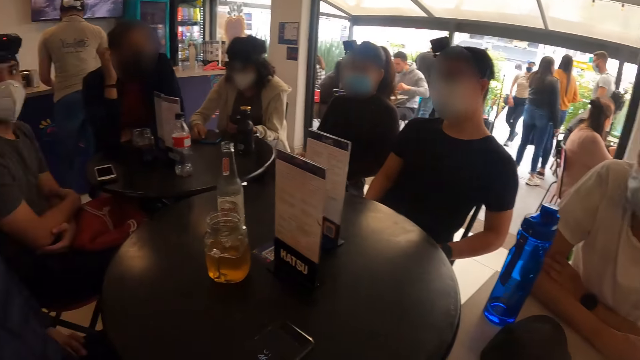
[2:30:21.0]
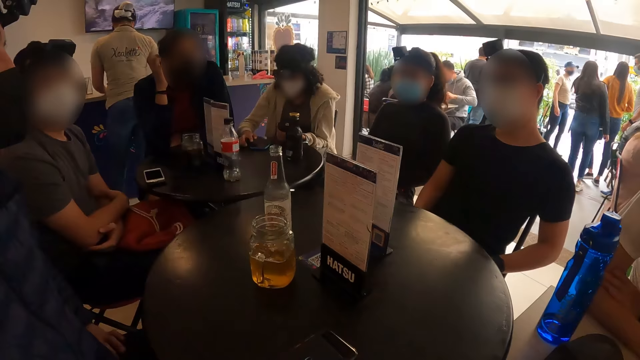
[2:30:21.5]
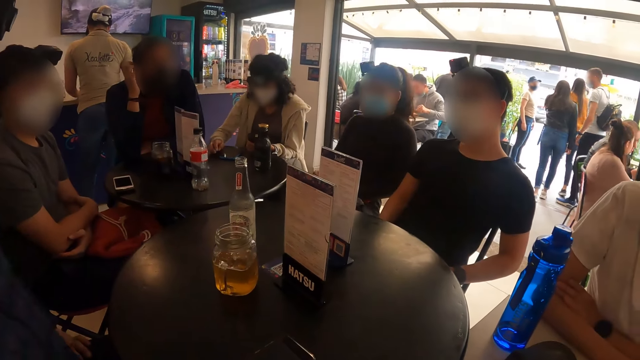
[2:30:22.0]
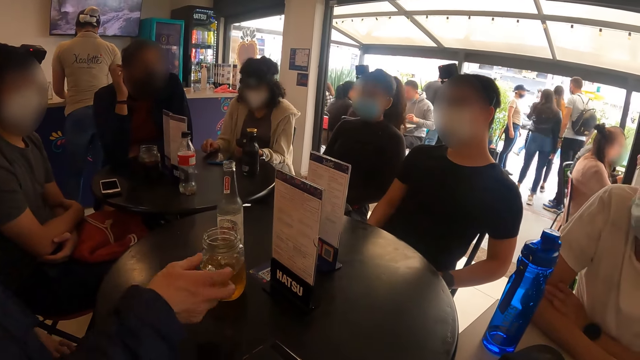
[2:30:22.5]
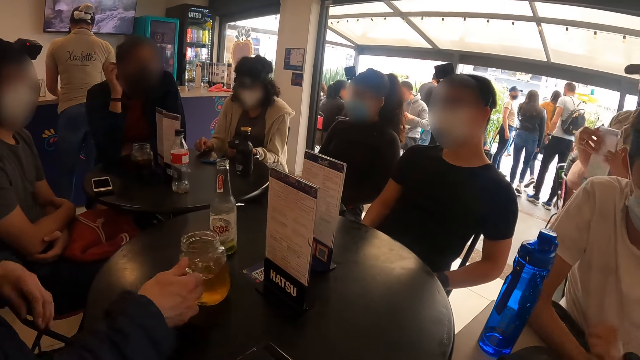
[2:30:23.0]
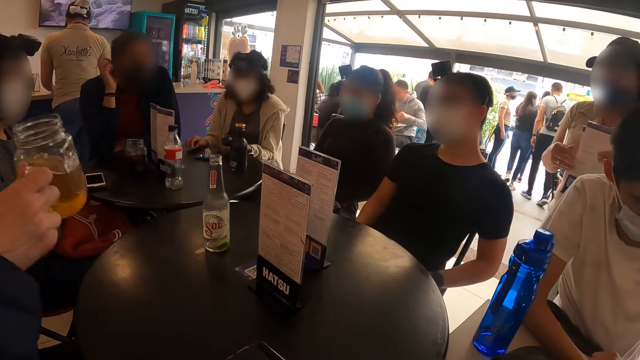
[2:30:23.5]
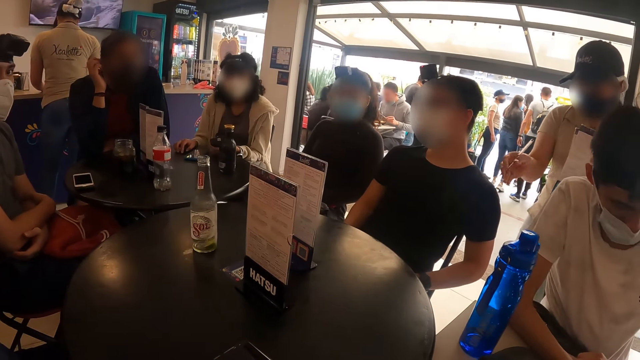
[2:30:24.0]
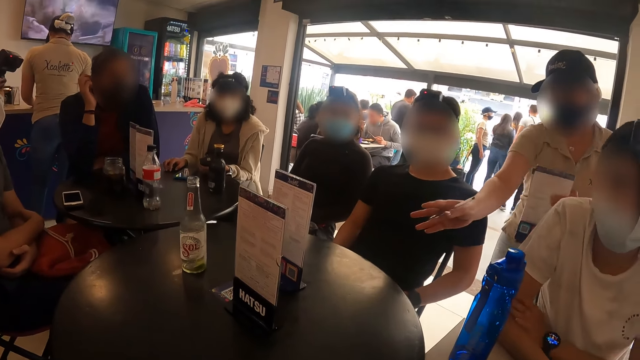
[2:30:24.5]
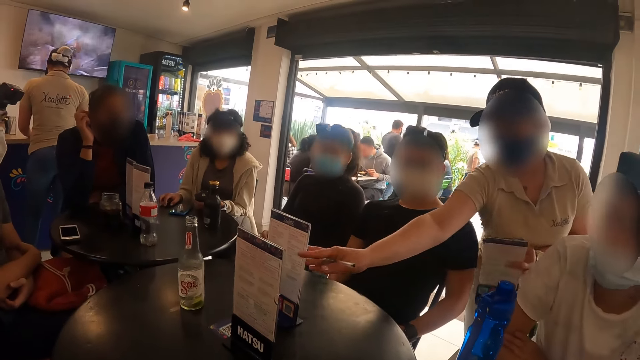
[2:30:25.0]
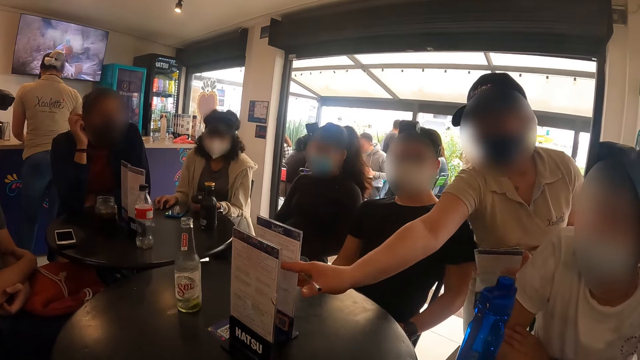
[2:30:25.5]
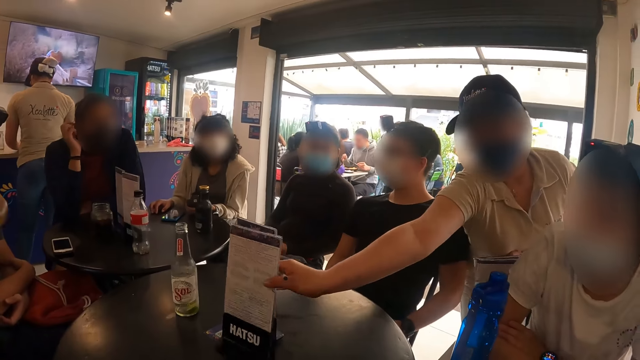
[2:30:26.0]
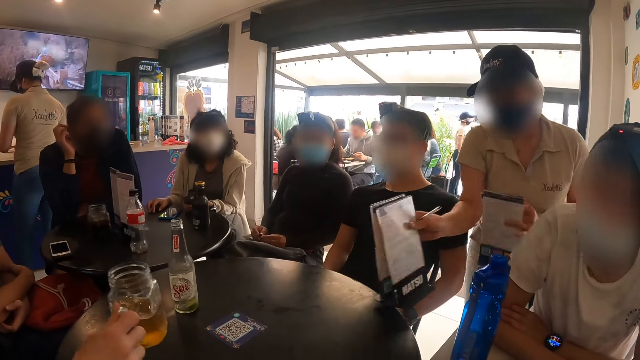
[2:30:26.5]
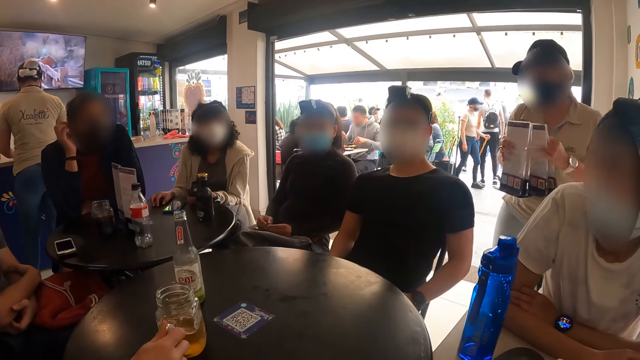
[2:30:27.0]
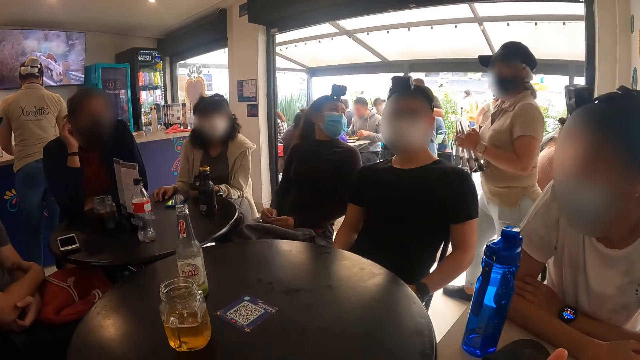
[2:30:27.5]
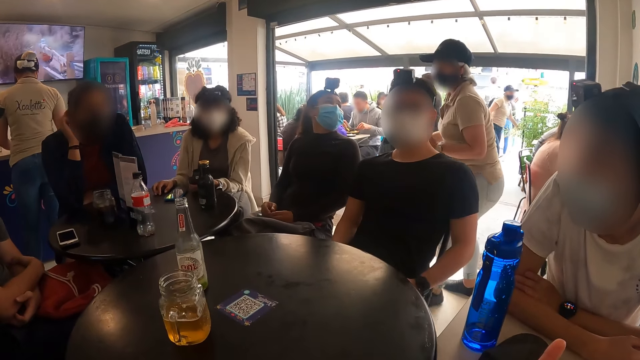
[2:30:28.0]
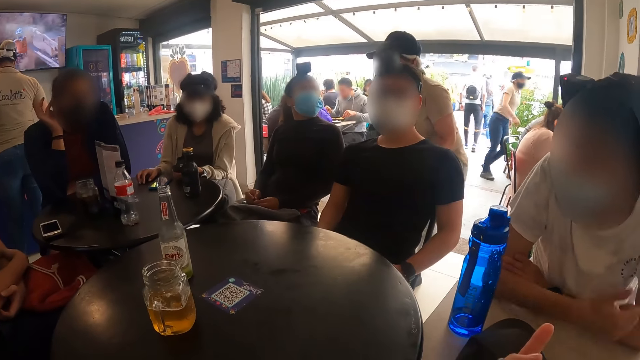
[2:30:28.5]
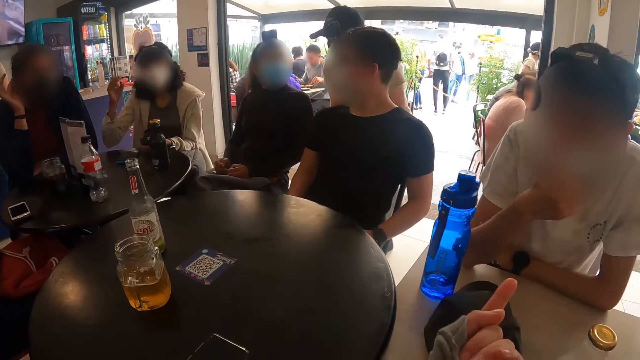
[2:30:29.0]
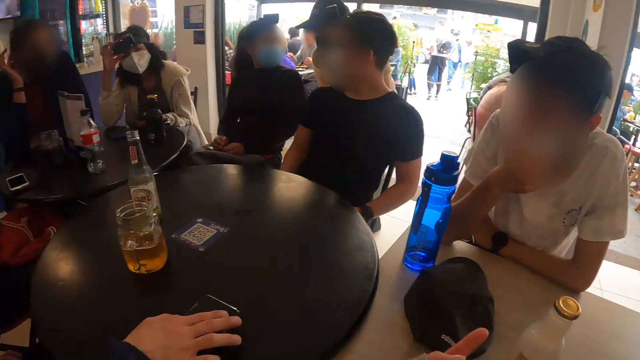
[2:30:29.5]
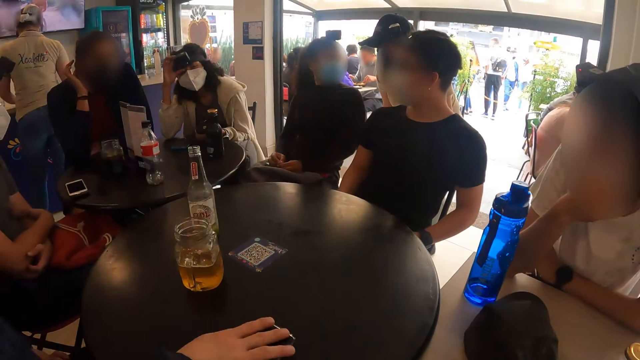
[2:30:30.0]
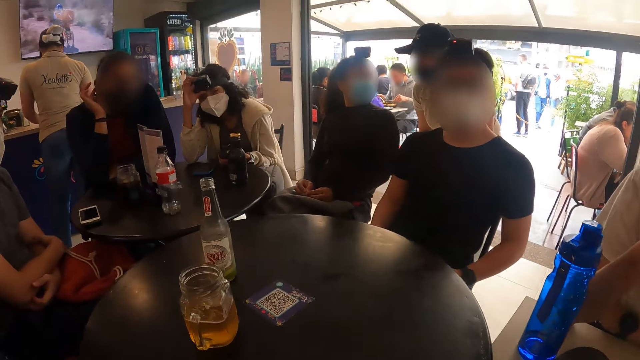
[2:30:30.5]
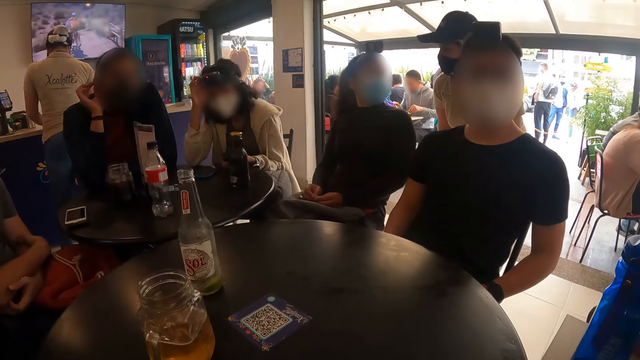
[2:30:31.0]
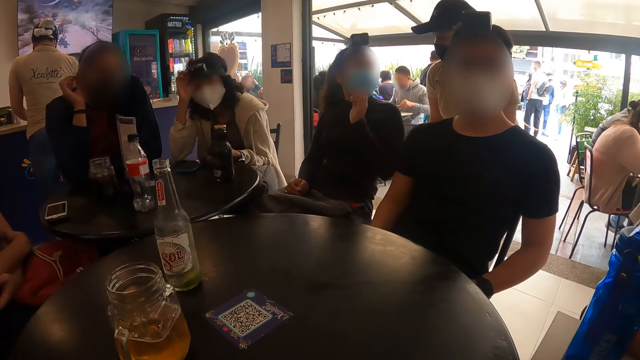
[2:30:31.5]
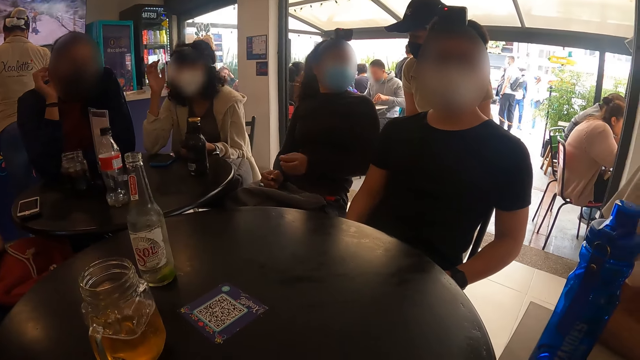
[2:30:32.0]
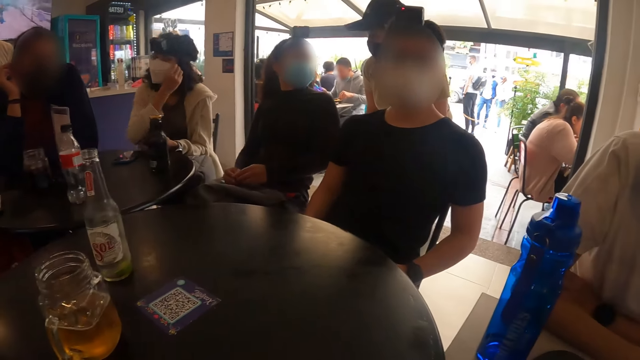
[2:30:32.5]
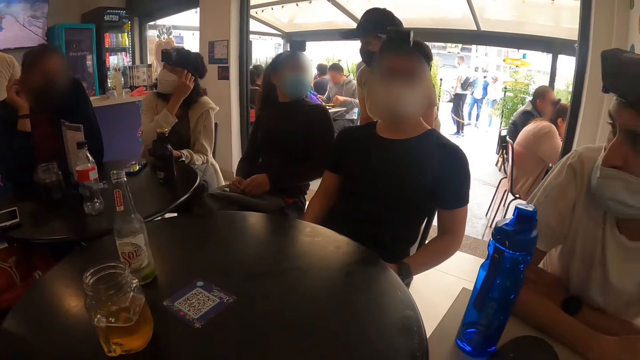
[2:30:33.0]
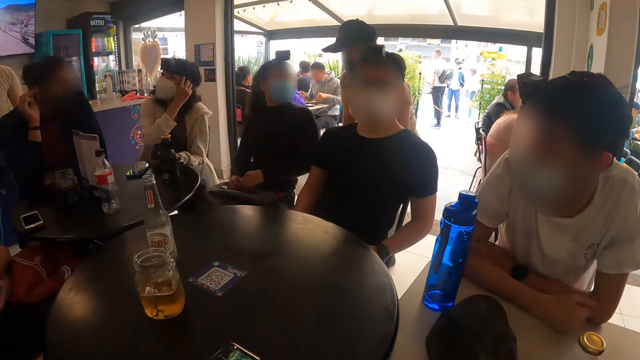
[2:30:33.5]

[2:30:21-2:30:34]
A man picks up a glass mug of drink from the table with his right hand. The man drinks from the glass mug of drink in his right hand. The waitress picks up menus from the table with her right hand. She holds the menus with her hands. The man rubs the surface of a phone on the table with his right hand.

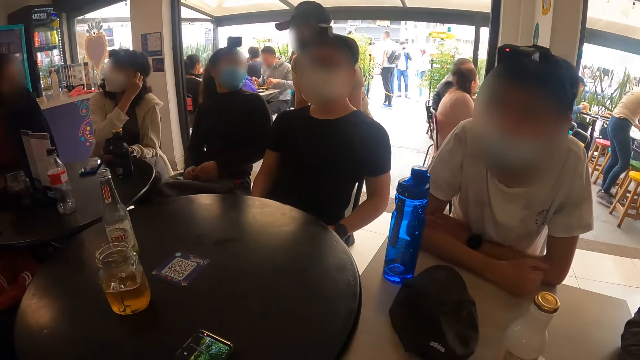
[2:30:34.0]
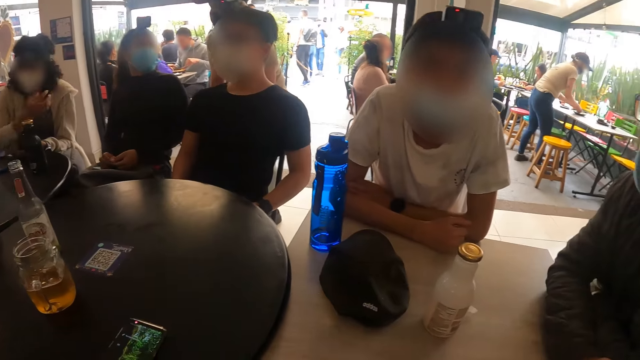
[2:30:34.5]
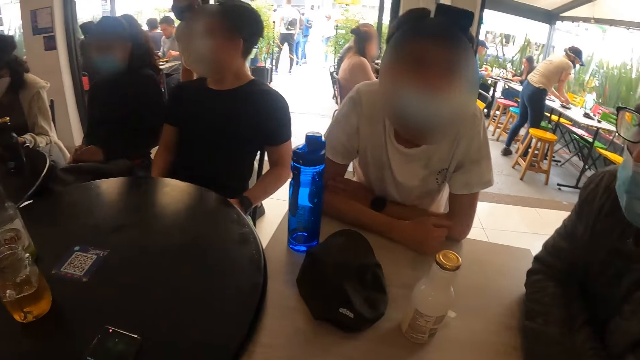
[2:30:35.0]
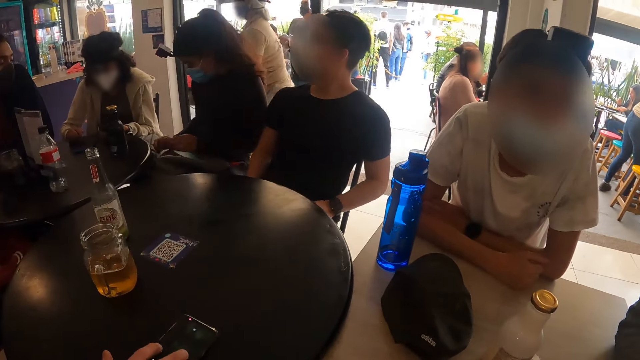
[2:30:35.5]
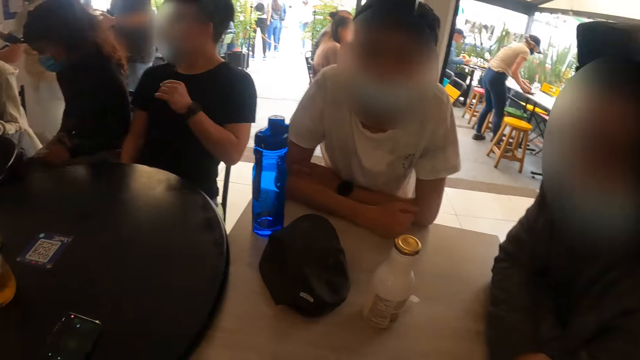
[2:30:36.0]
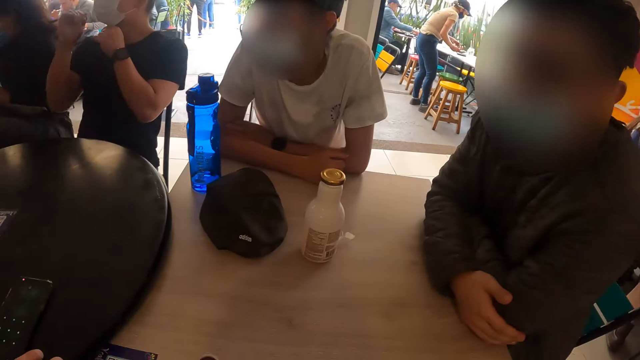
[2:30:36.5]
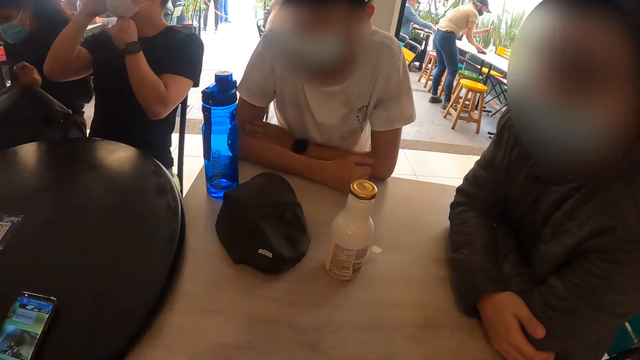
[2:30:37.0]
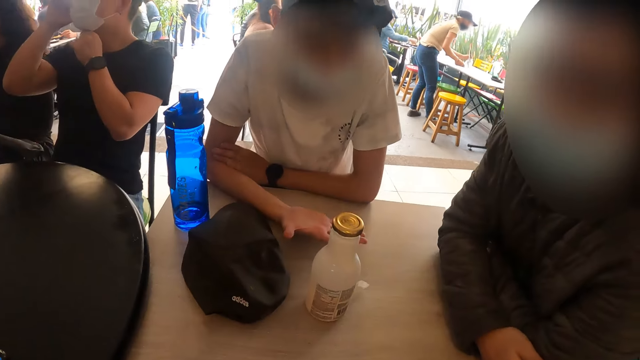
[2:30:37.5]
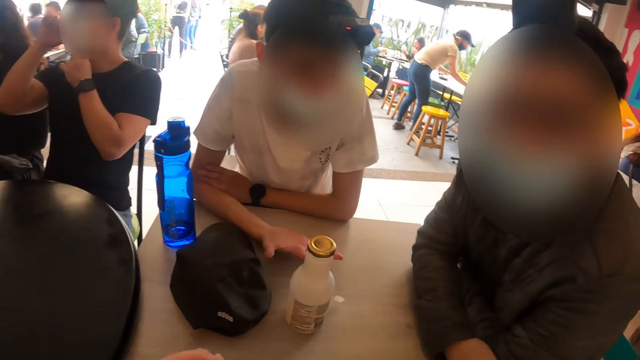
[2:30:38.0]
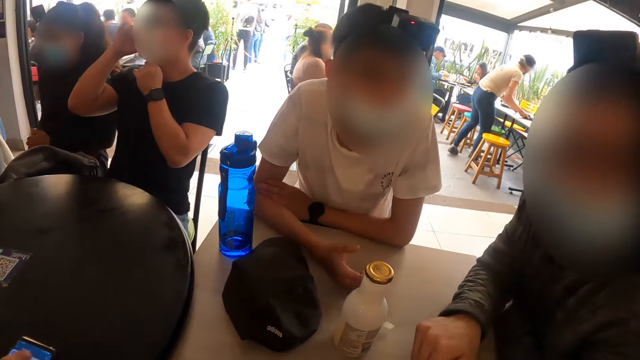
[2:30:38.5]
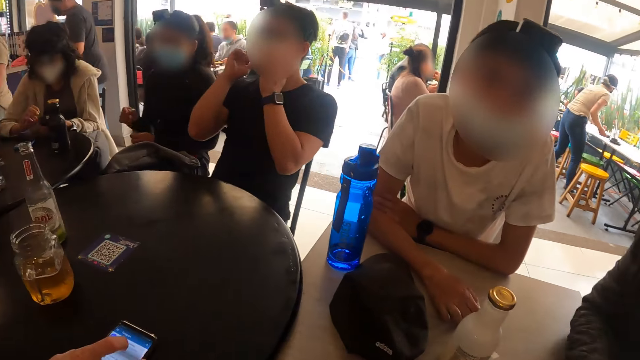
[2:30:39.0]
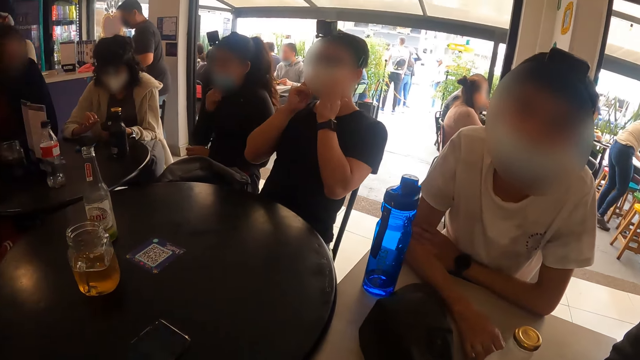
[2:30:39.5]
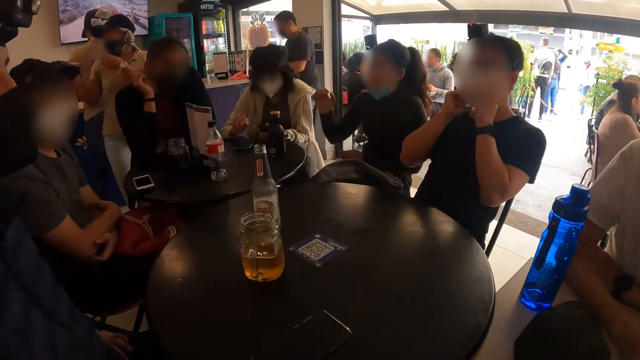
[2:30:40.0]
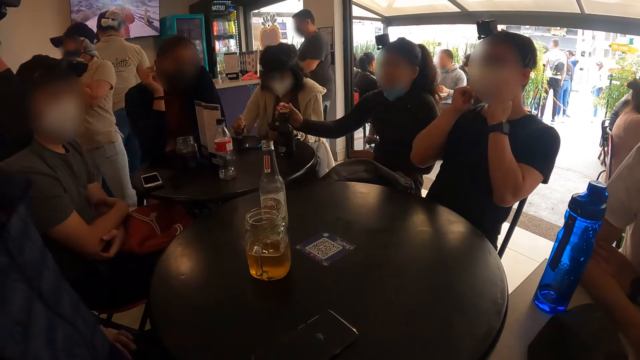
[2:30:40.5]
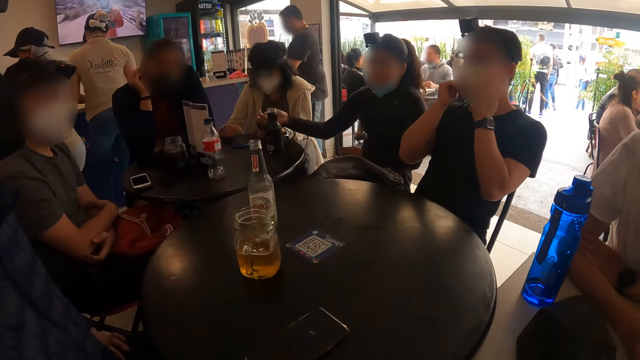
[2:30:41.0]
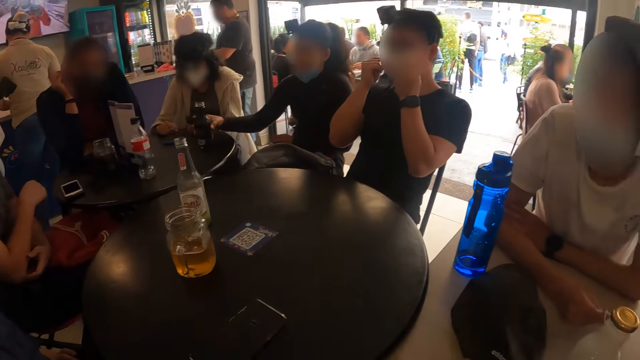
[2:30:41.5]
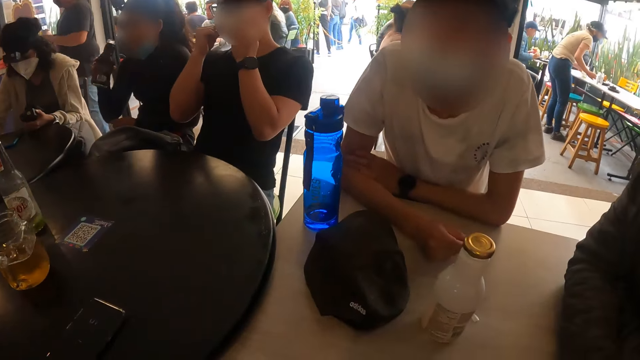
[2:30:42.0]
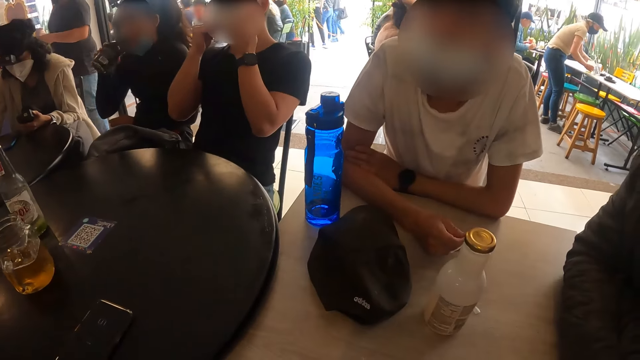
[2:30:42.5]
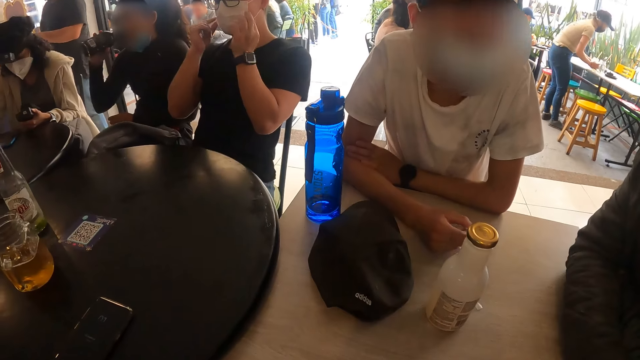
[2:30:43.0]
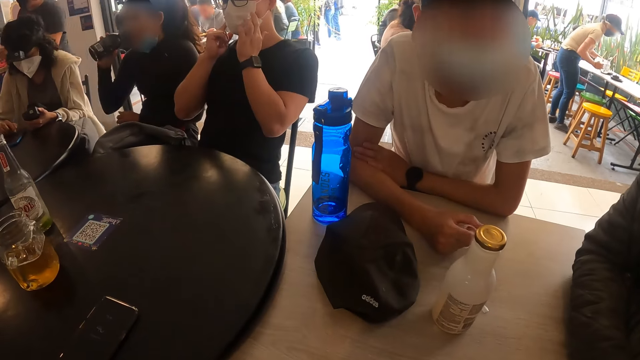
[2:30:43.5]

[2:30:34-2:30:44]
A man adjusts his nose mask with his hands. The camera wearer converses with a man. A woman opens the cover of the drink bottle on the table with her right hand. She picks up the drink bottle on the table with her right hand and drinks from the drink bottle in her right hand.
